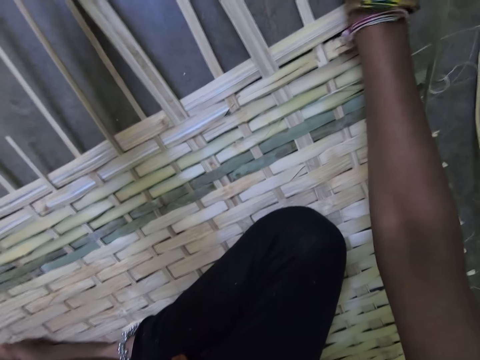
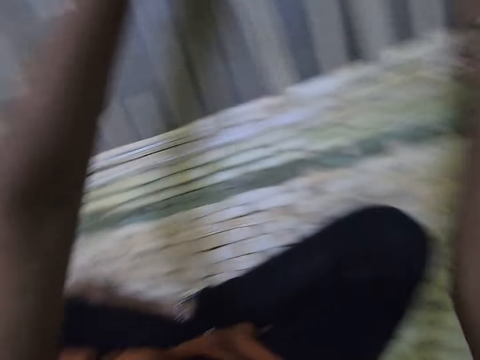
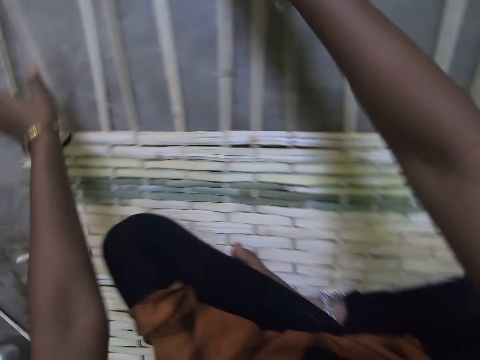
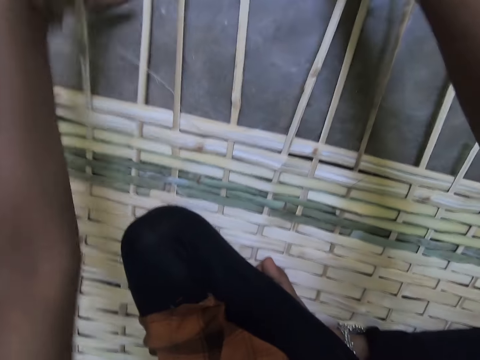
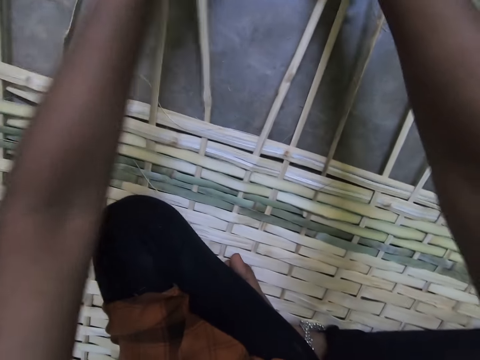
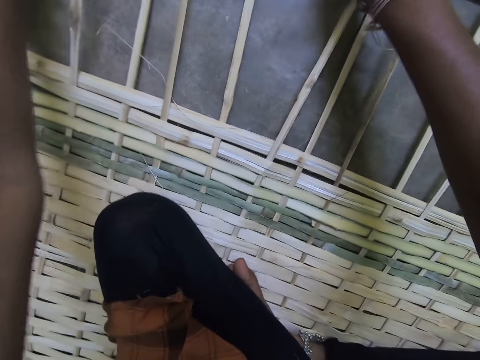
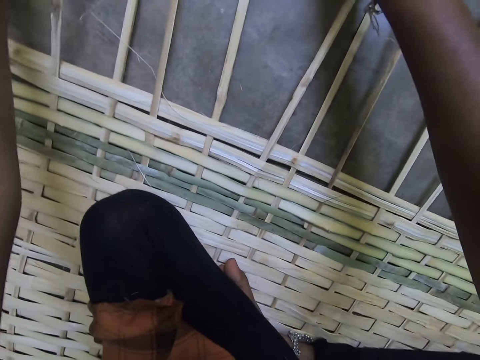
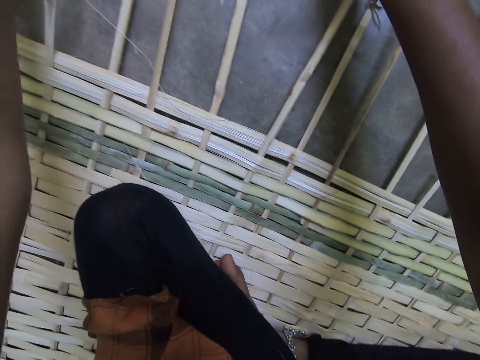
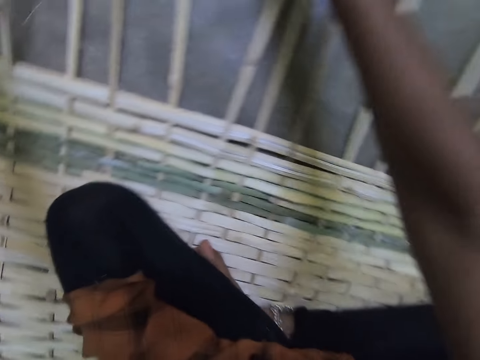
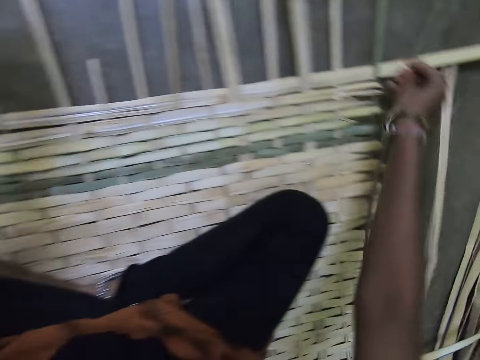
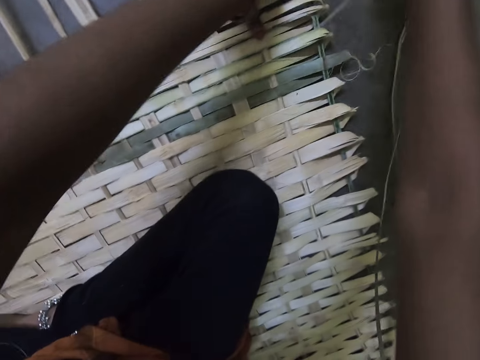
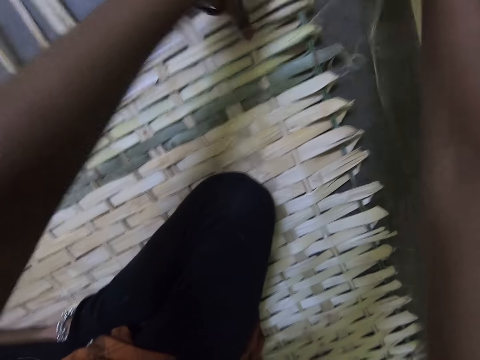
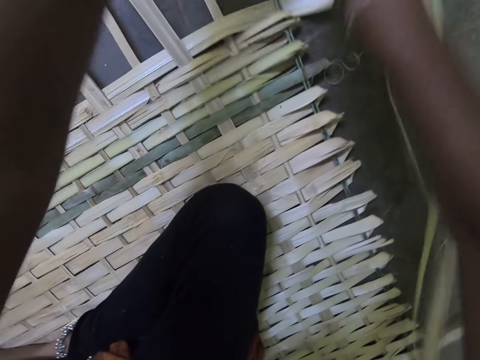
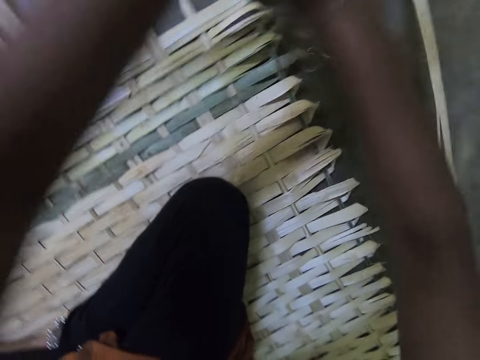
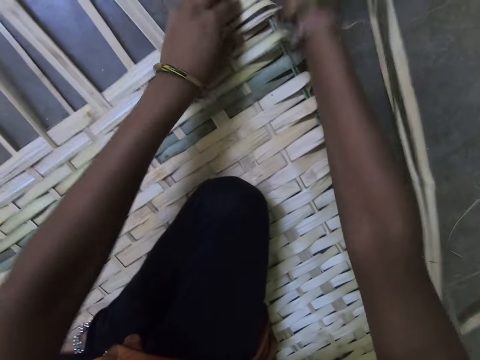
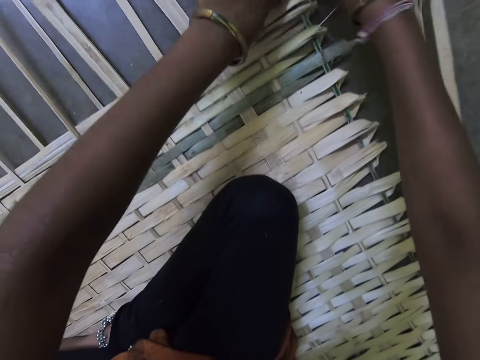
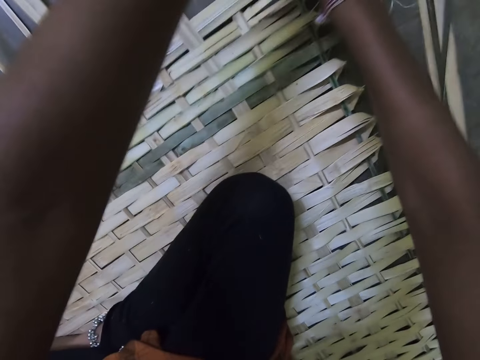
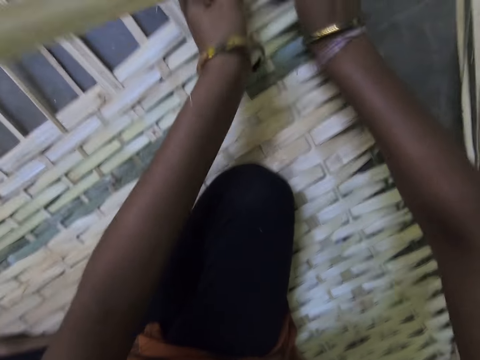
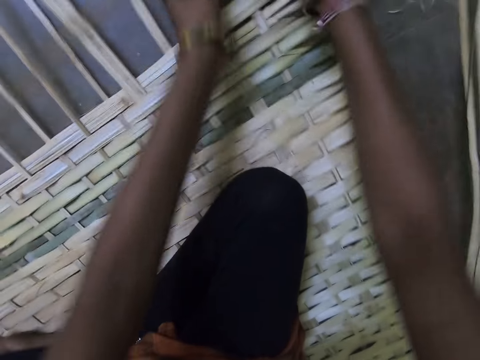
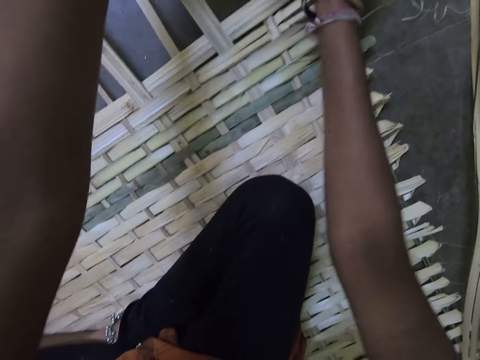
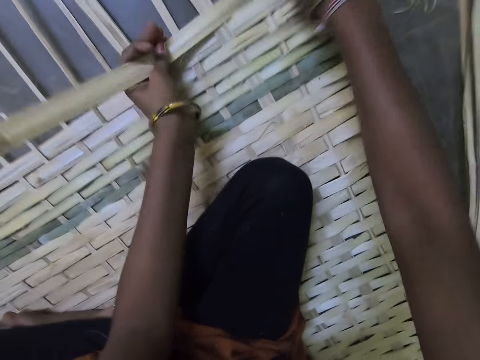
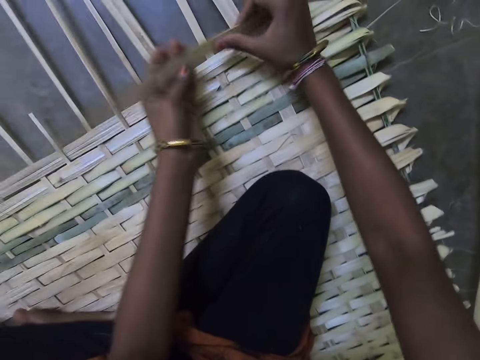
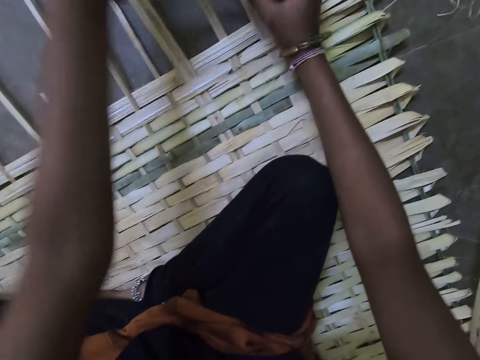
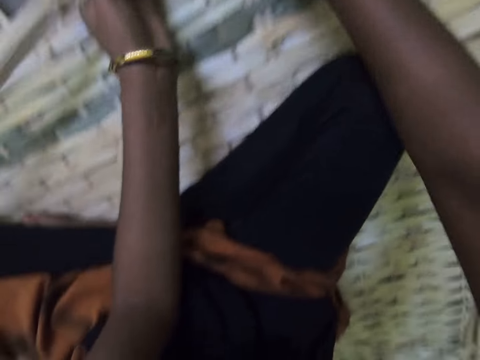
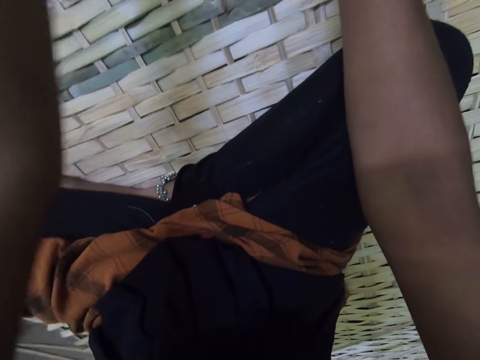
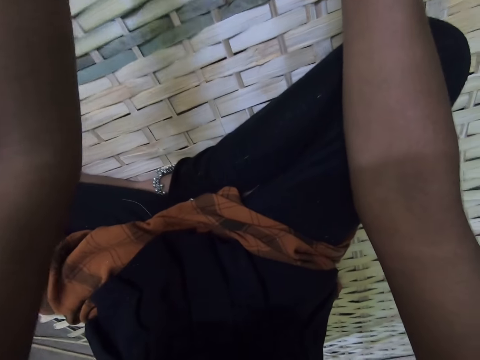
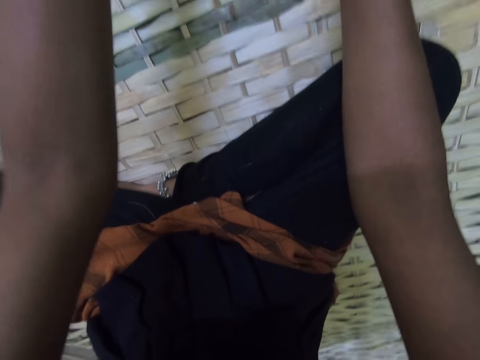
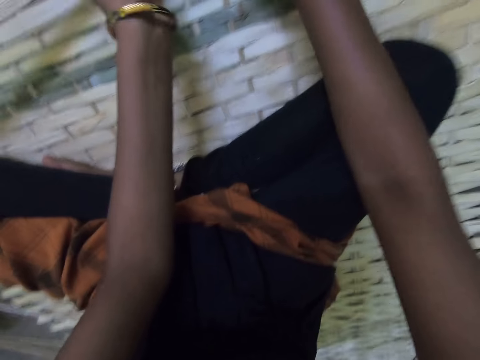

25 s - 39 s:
The camera wearer adjusts the bamboo materials. They make a bamboo mat with hands using the bamboo materials.

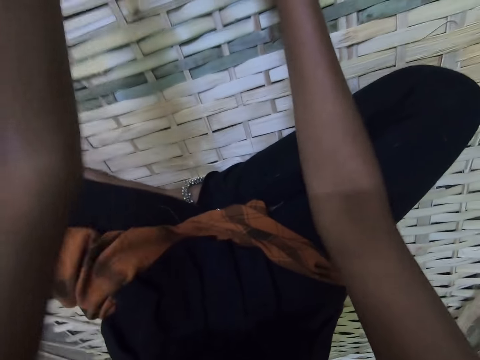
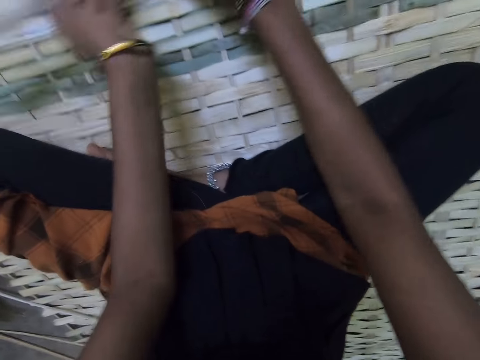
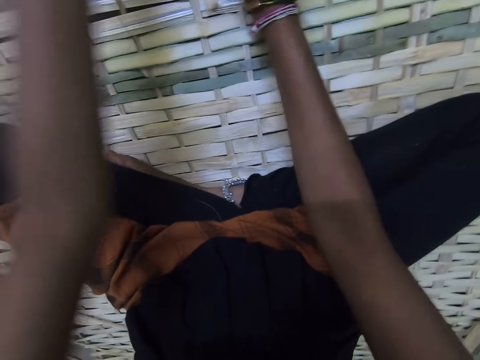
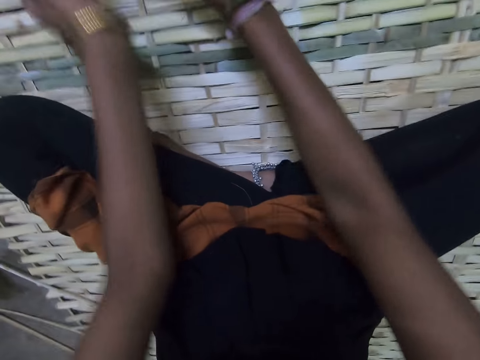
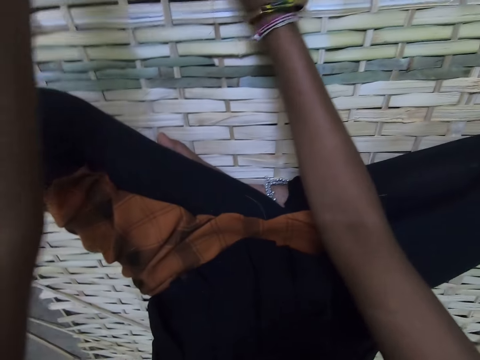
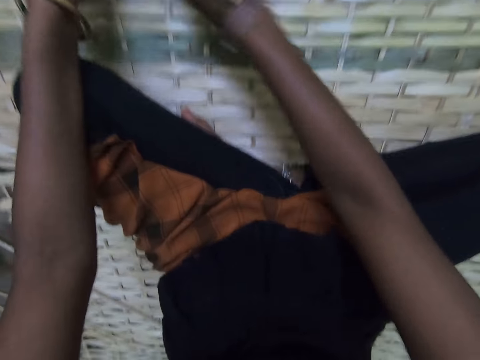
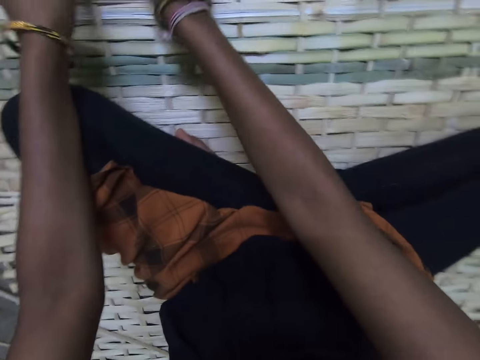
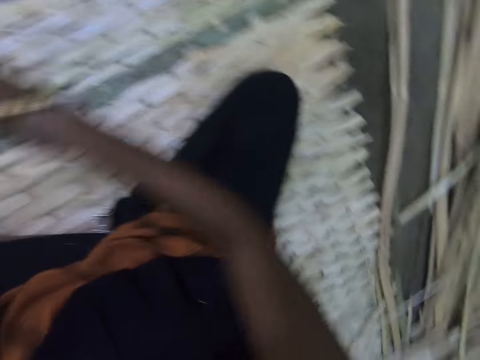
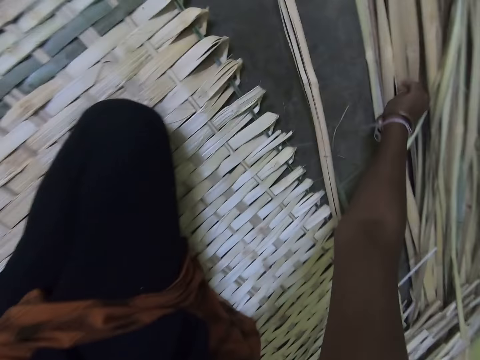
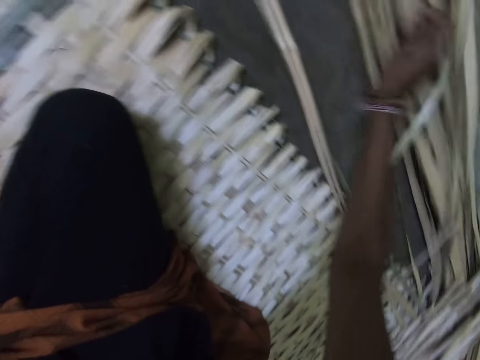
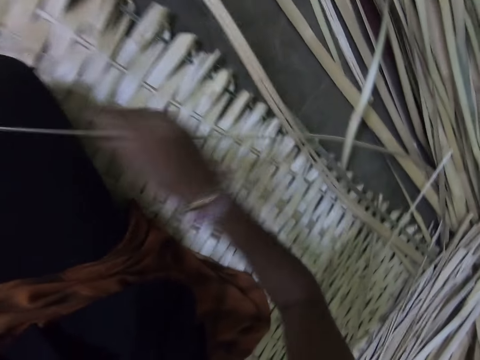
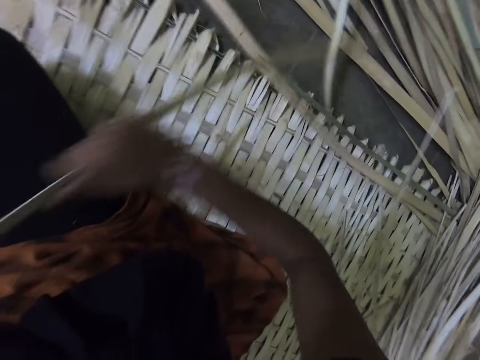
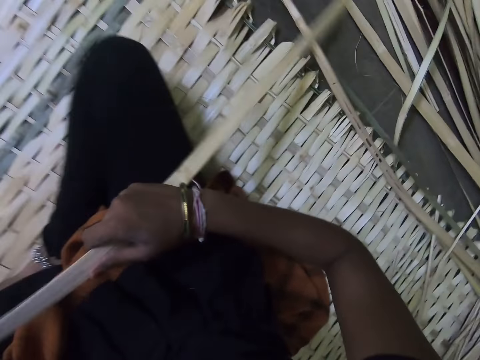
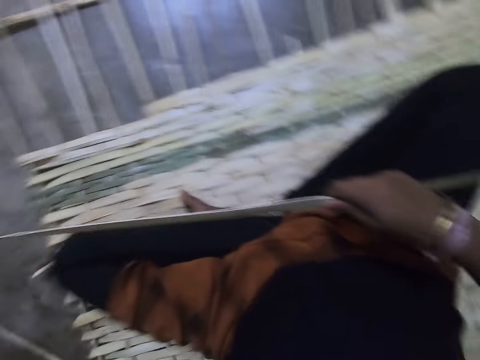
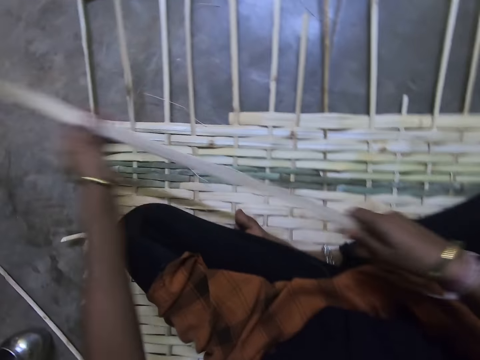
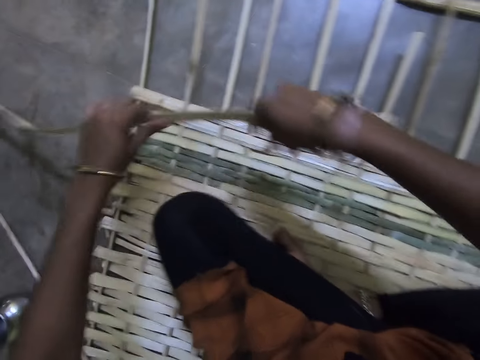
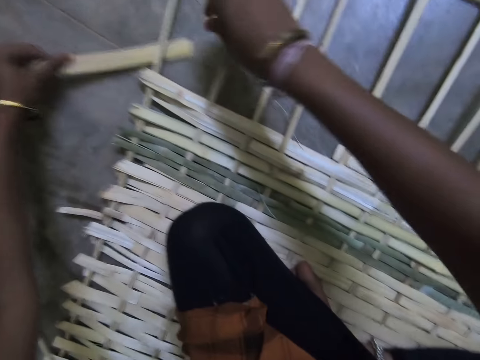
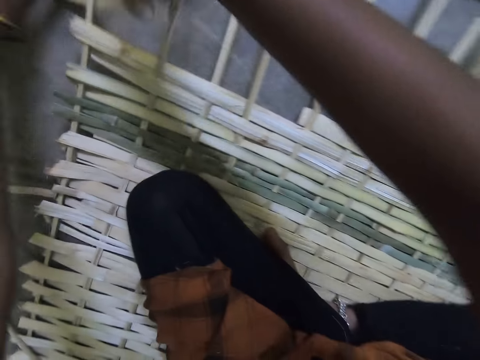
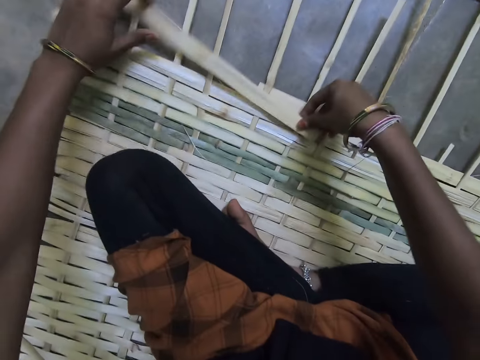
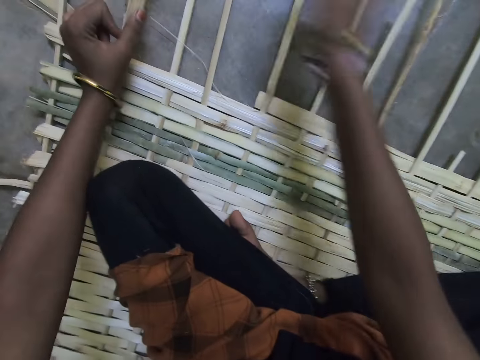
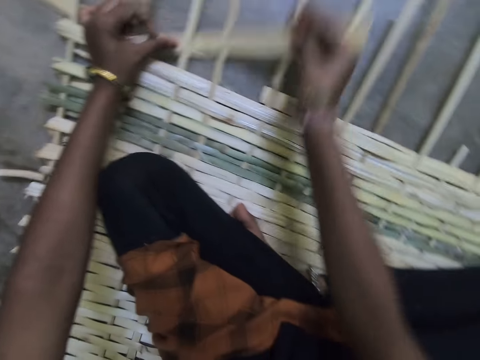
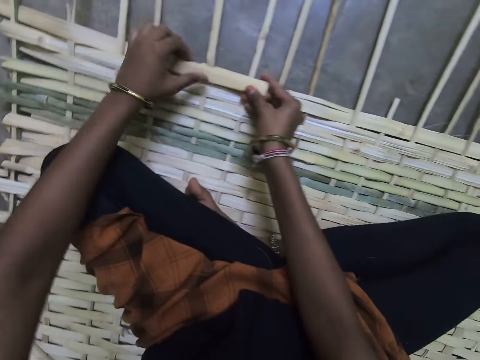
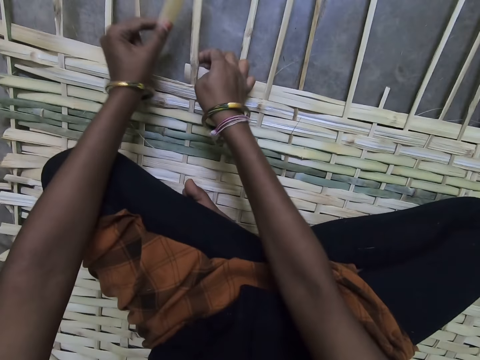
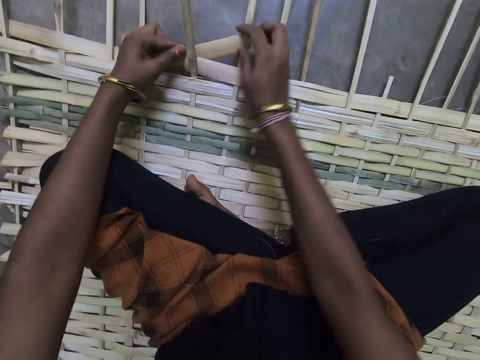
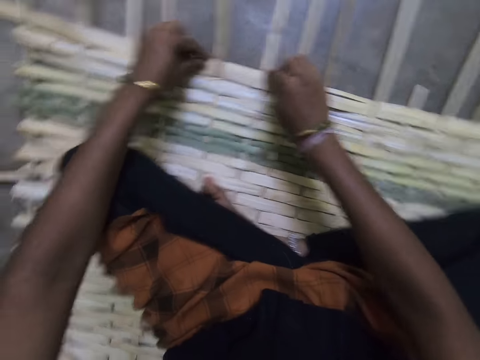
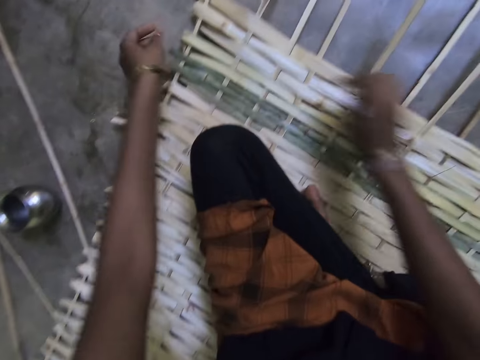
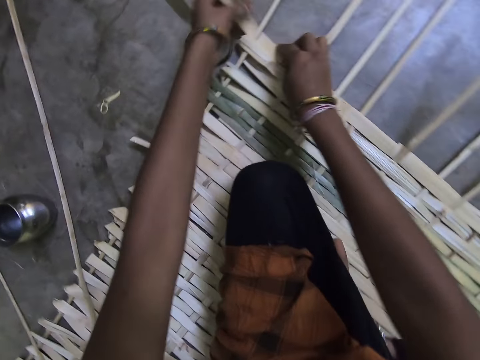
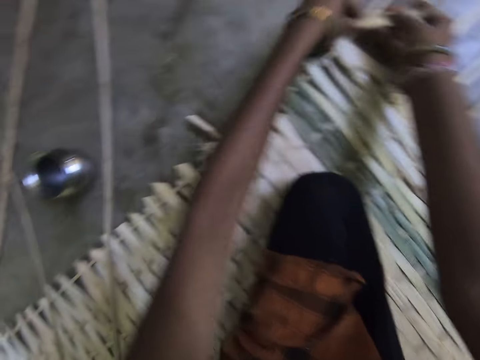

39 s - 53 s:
The camera wearer takes a raffia string from the floor. They pick a bamboo material. They adjust the bamboo material with hands. They weave the mat with the raffia string. They make the bamboo mat with hands using bamboo materials.
